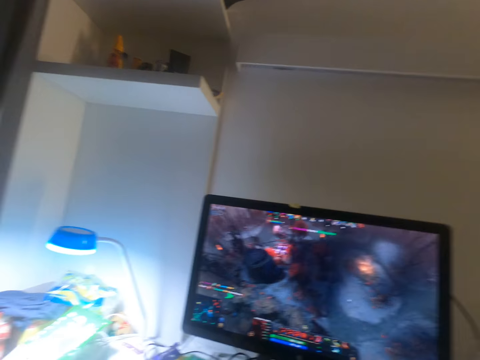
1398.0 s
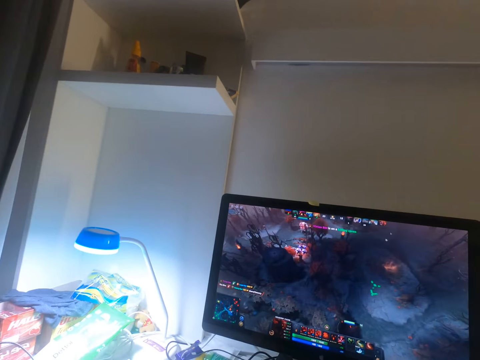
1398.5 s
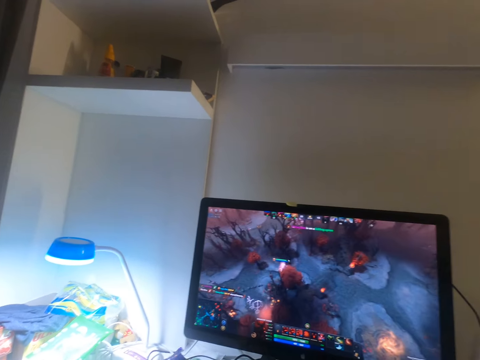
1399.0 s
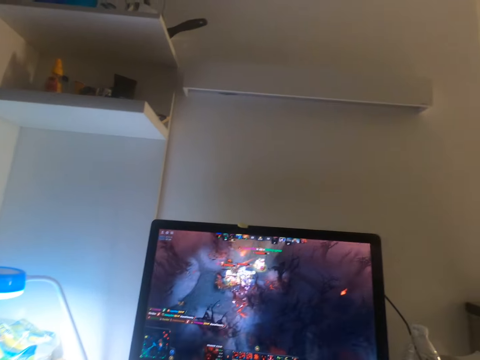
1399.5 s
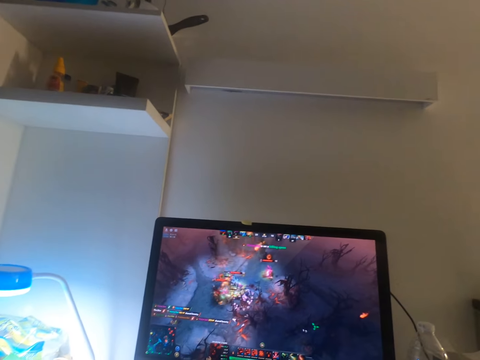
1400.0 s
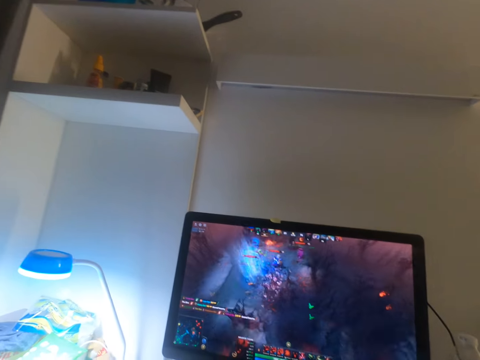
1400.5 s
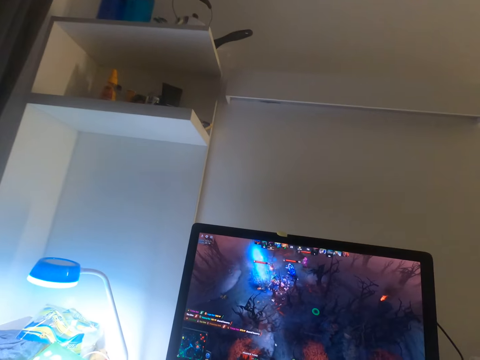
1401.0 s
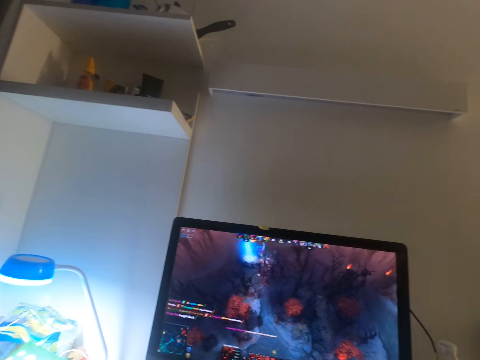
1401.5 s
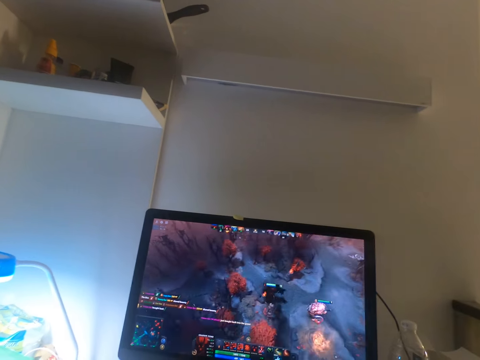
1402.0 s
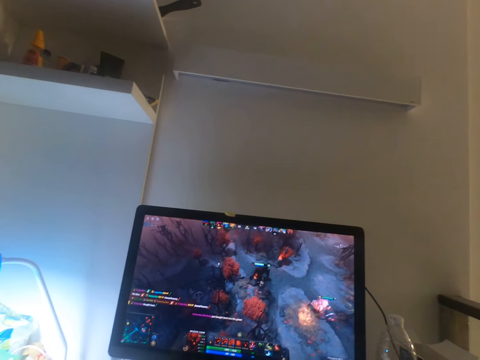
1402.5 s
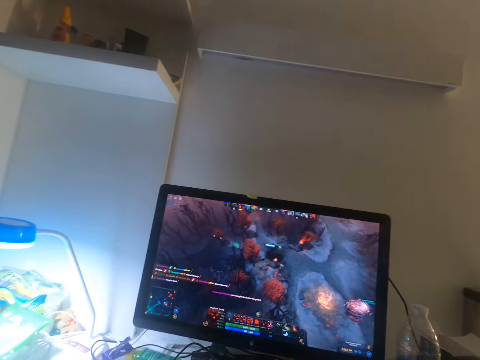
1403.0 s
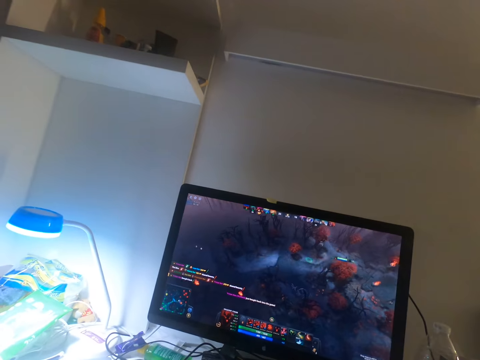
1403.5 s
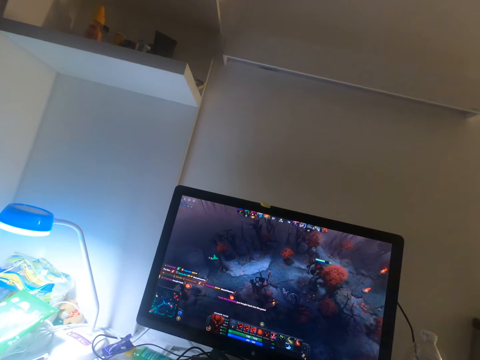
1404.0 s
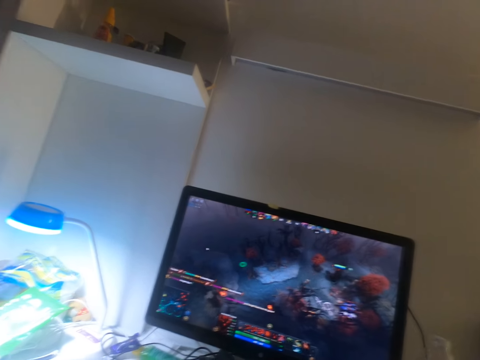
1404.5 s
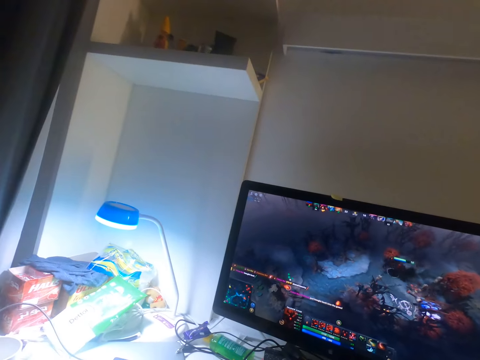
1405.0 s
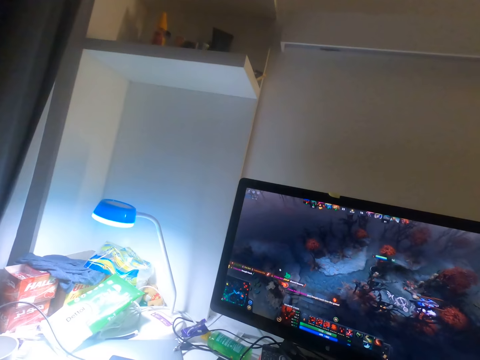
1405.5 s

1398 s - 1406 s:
The camera wearer plays the video game.

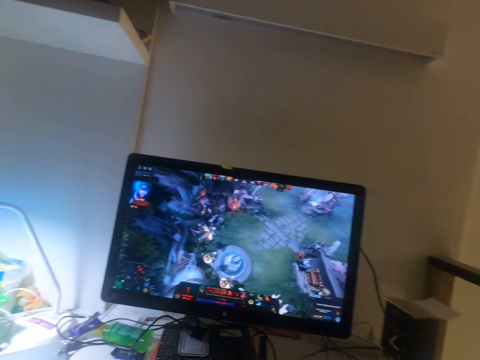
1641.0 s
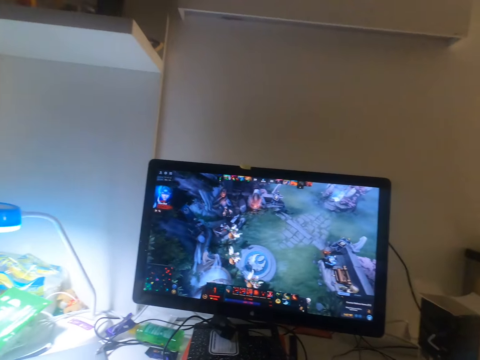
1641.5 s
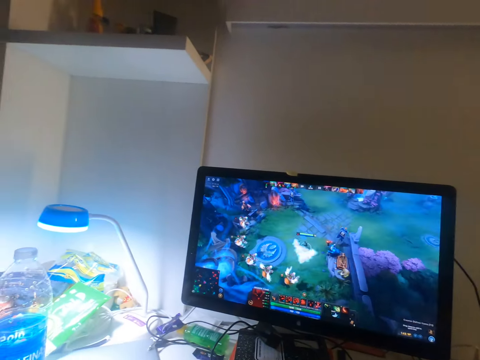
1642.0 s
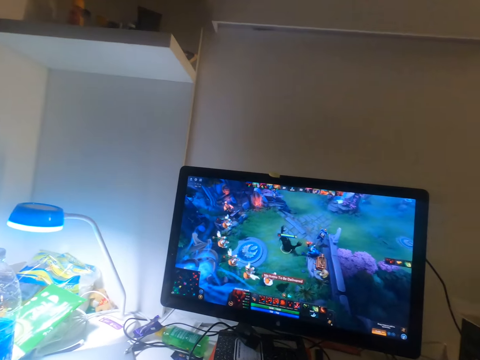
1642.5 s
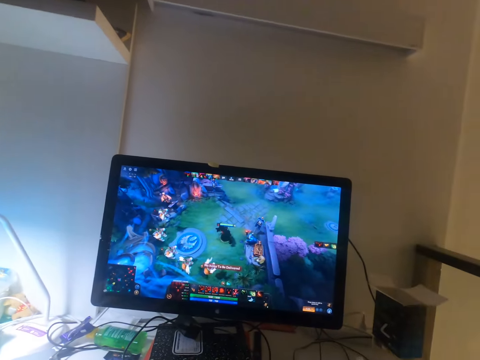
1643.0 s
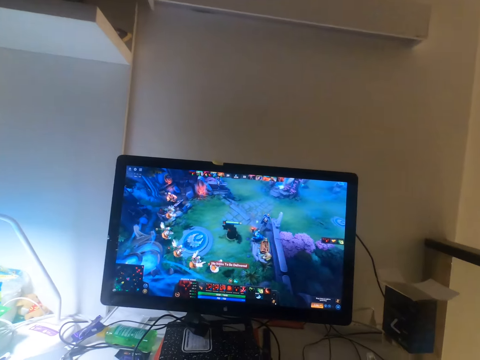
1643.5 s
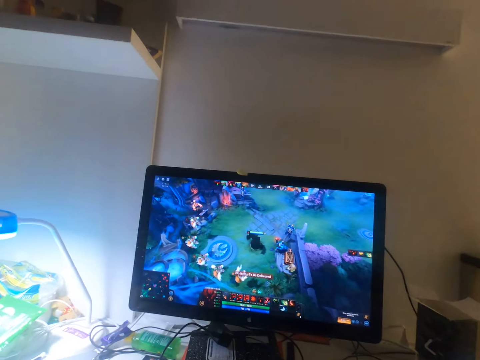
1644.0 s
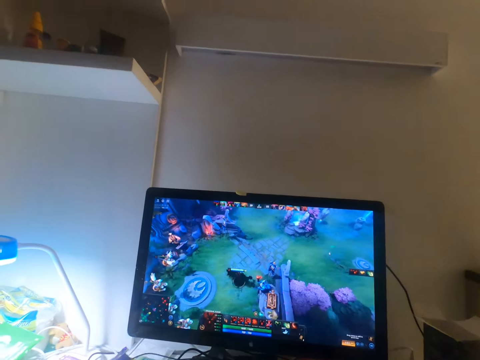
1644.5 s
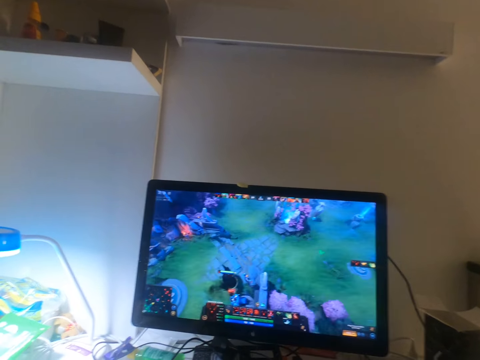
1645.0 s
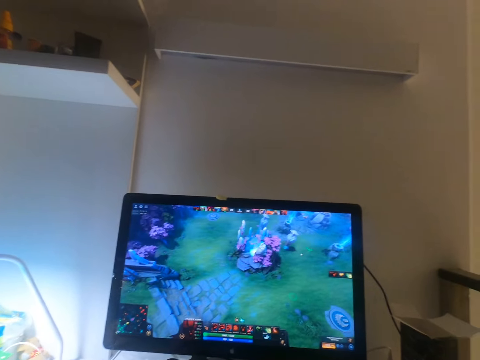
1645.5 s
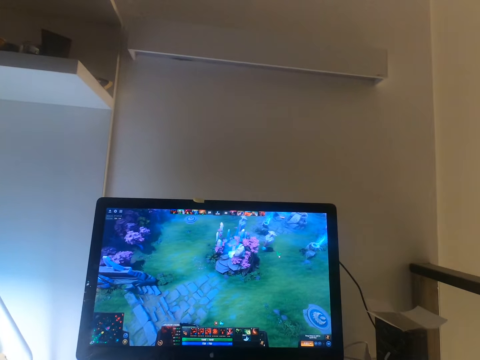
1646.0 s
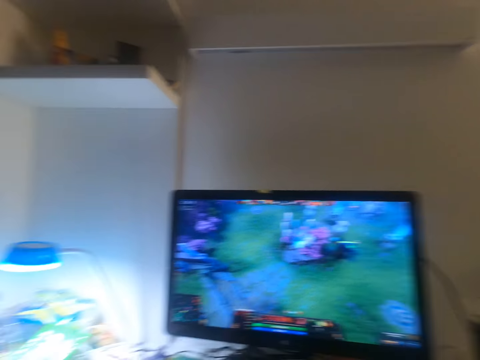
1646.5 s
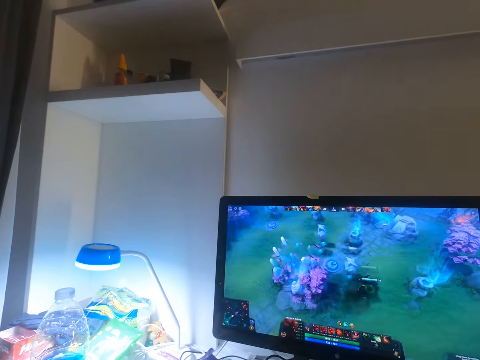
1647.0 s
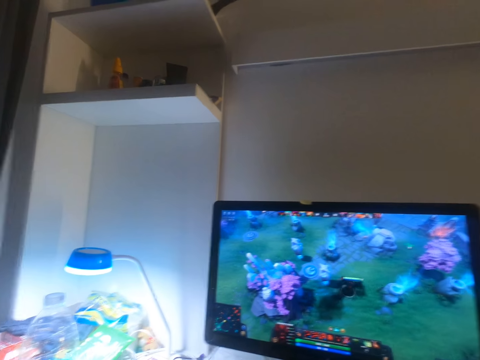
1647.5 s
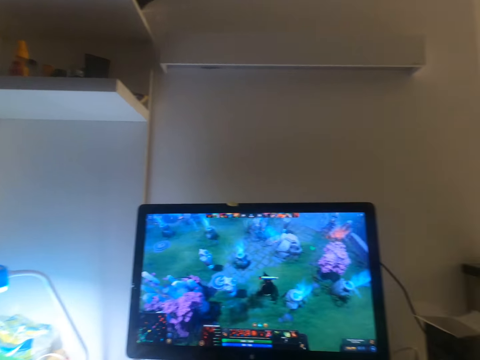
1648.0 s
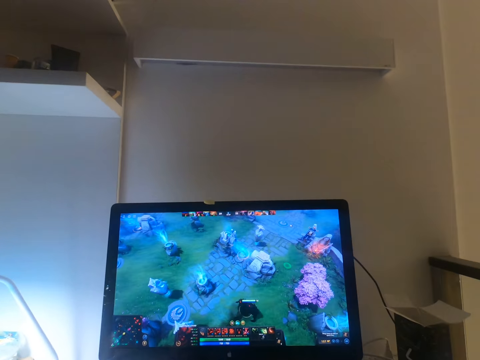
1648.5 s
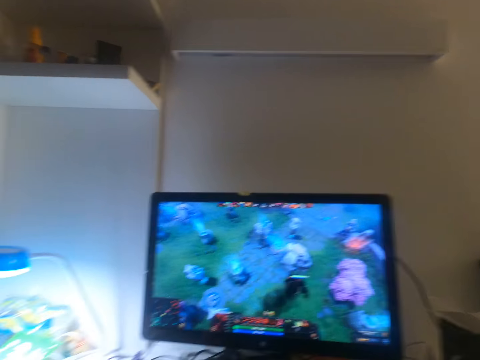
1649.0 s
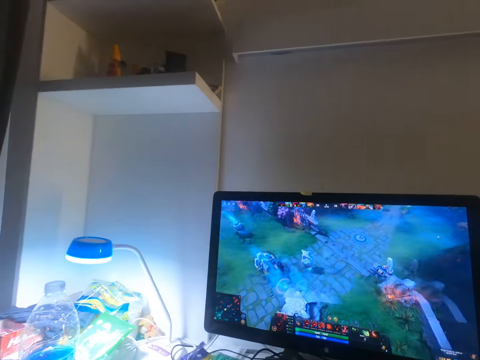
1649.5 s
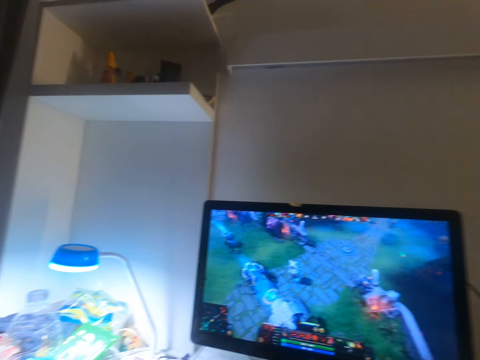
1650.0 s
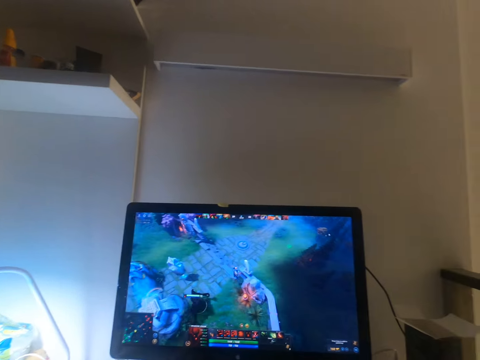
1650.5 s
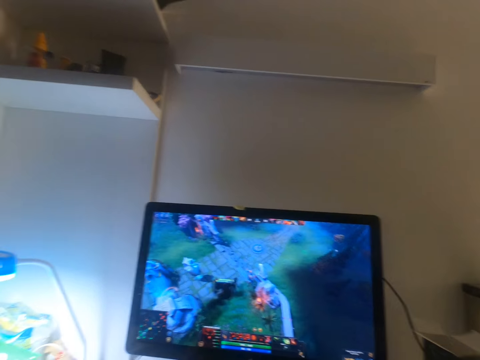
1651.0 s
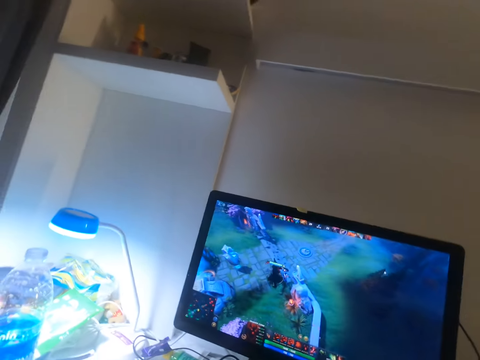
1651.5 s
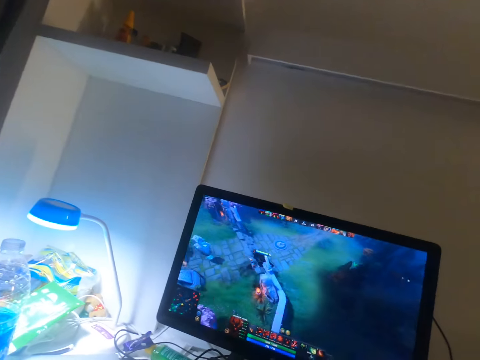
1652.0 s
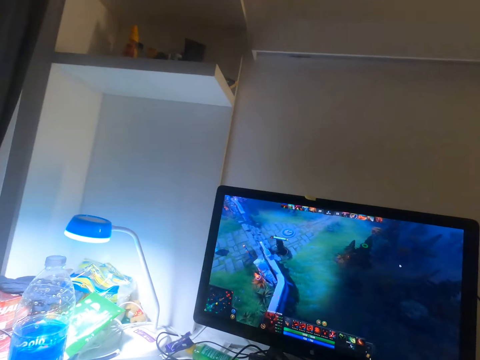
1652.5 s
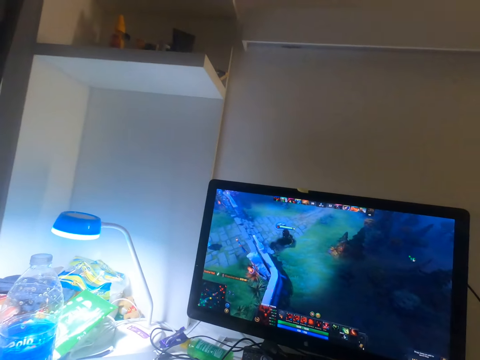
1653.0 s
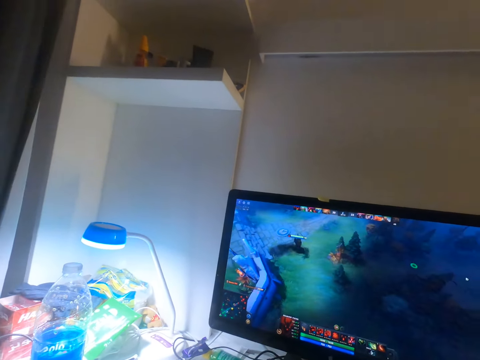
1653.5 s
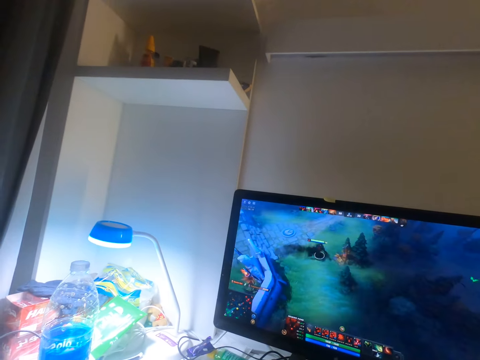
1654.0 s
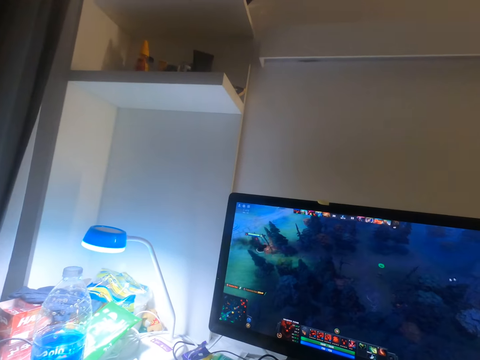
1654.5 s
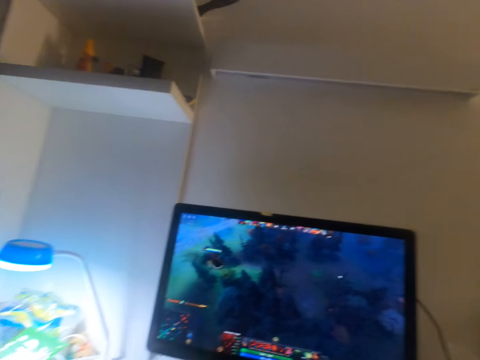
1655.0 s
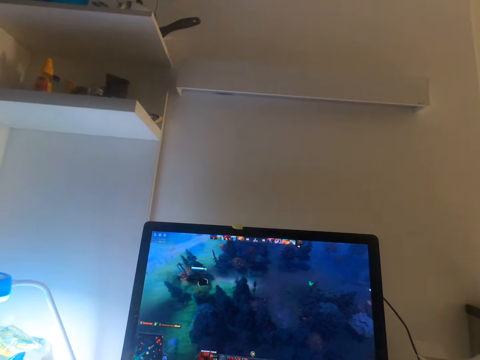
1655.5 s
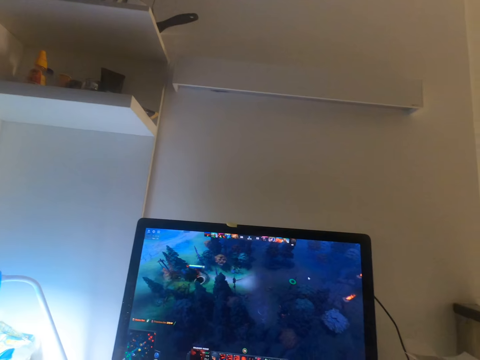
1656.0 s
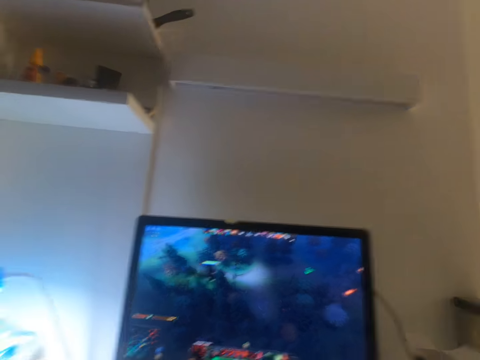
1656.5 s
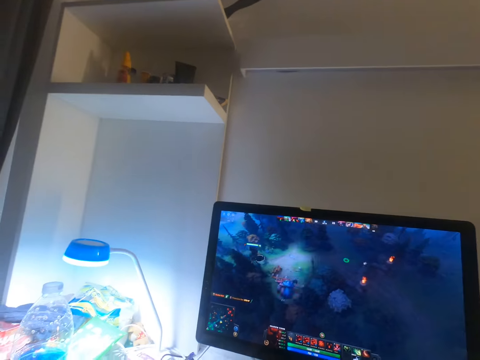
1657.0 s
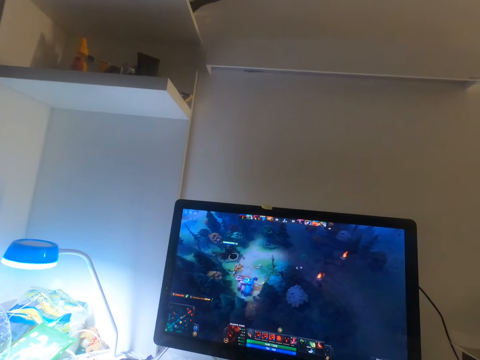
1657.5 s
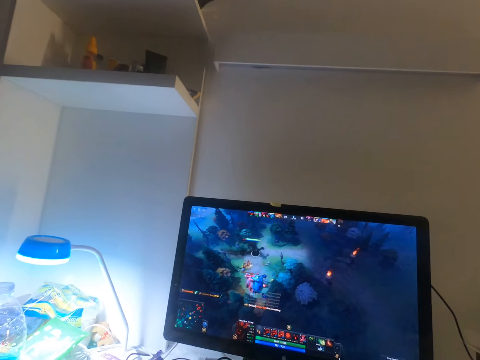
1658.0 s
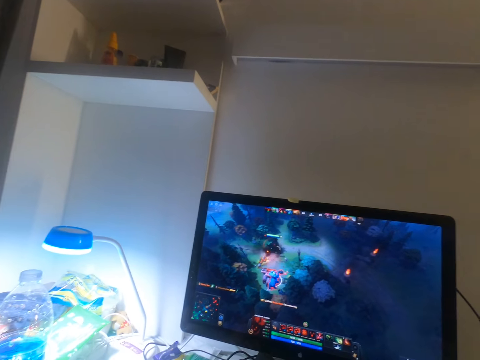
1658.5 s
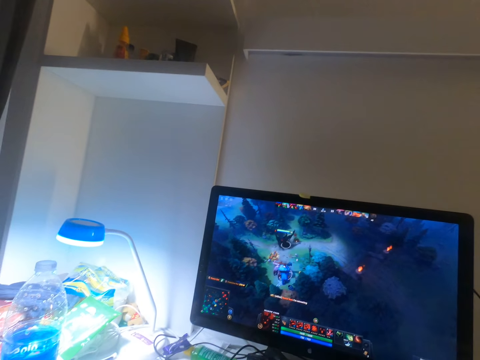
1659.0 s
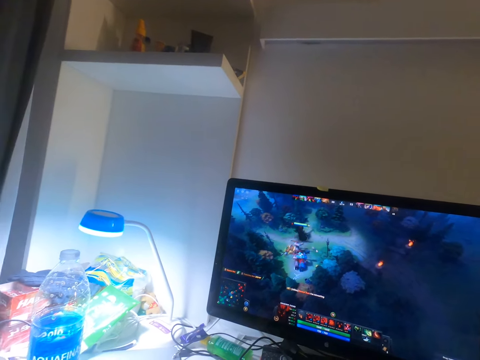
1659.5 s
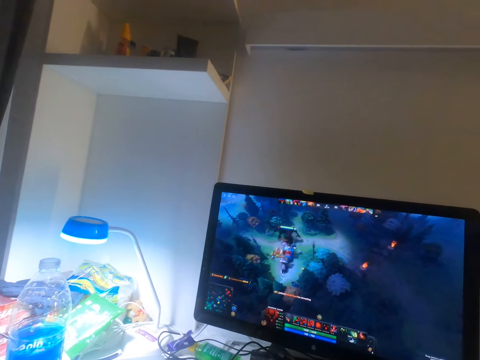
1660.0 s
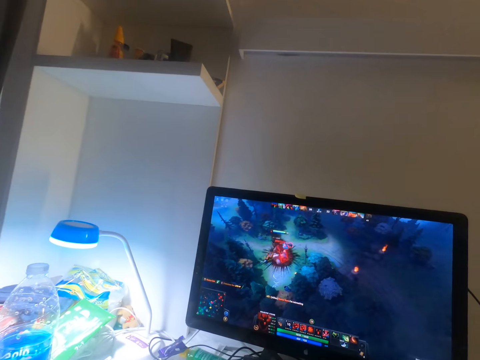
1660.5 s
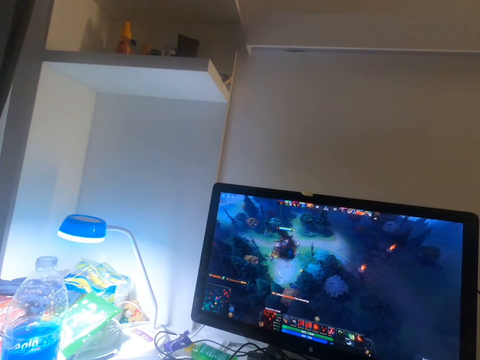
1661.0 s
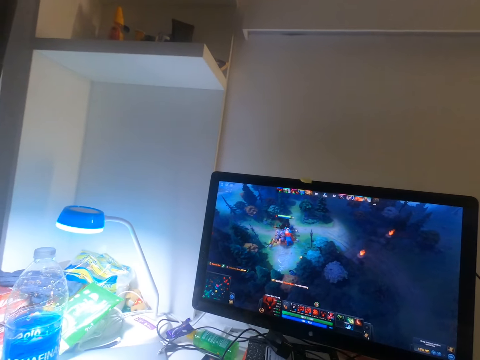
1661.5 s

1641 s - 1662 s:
The camera wearer stares around. They look around. They stare at the television. They look around. They stare around. They look around. They stare at the television. They look around. They stare at the television. They look around. They stare. They look around. They stare around.
